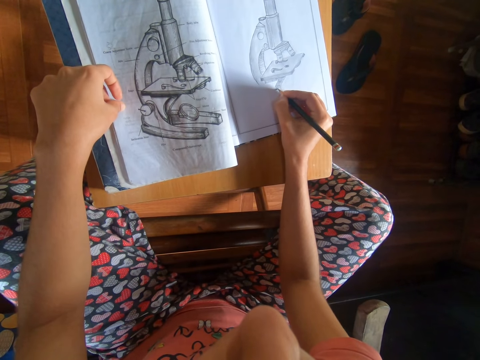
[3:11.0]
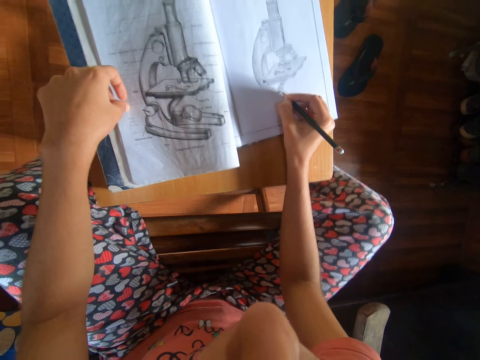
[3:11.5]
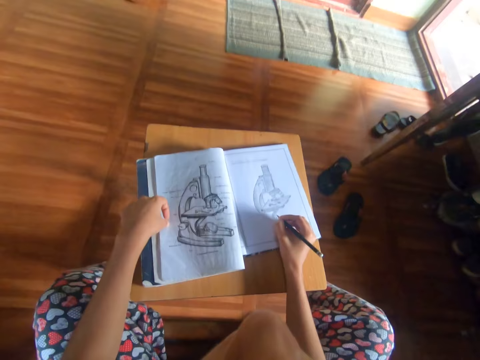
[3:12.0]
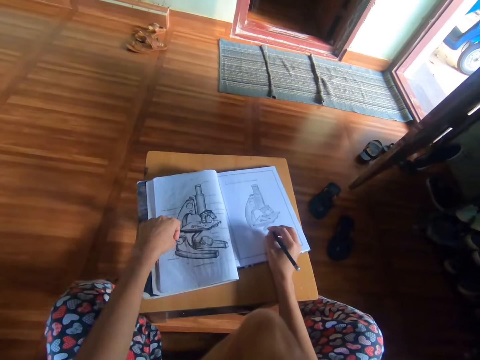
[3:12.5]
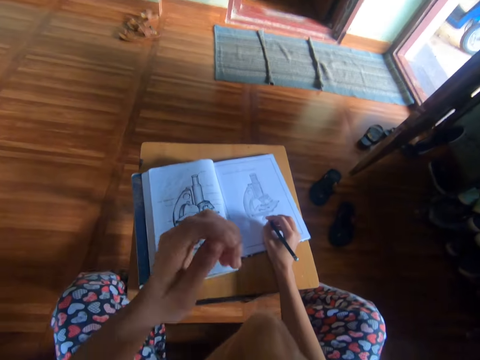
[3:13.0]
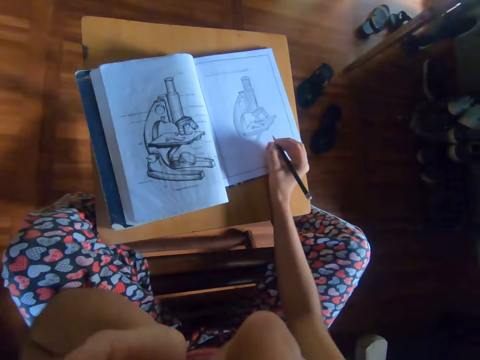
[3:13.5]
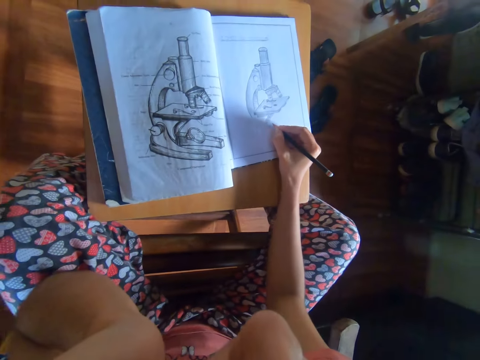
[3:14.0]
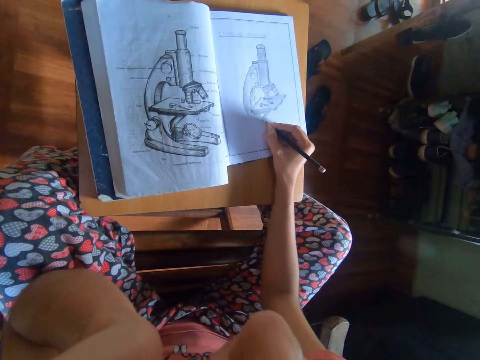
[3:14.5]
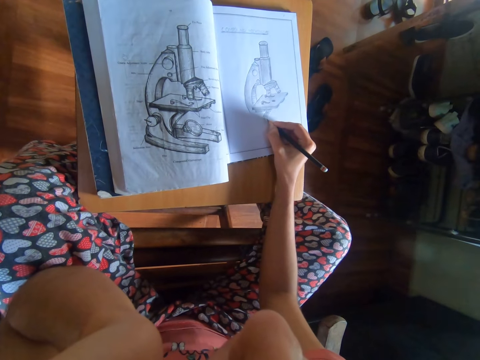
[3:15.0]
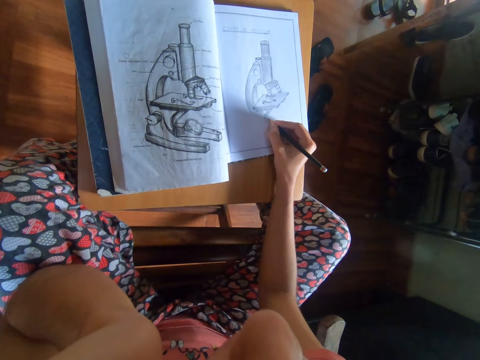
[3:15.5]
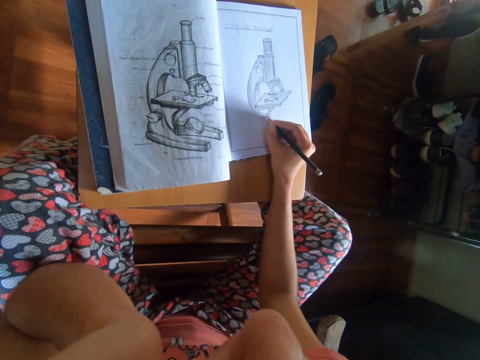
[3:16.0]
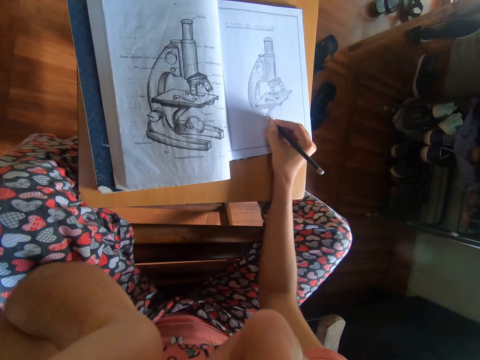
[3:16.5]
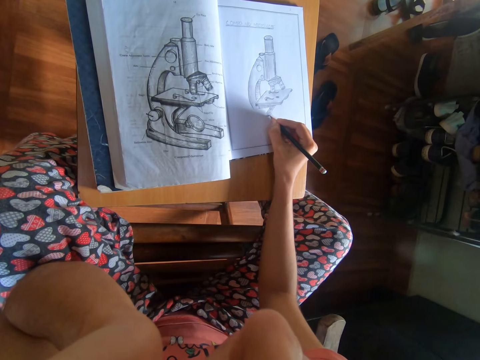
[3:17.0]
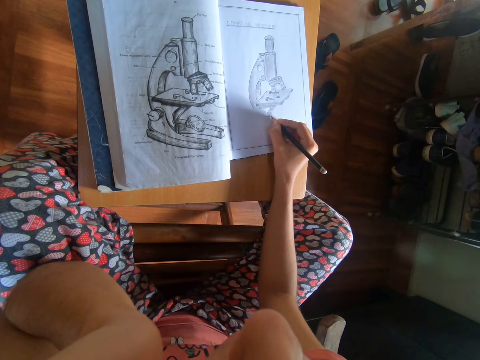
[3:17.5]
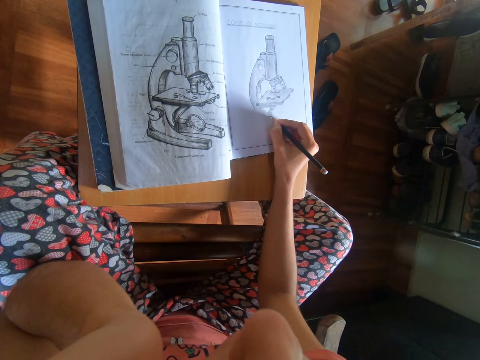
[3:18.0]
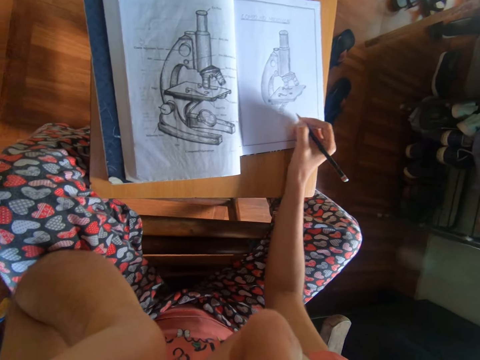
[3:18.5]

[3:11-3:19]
The camera wearer touches her face with her left hand.

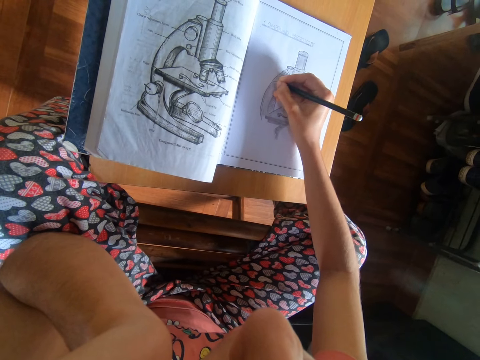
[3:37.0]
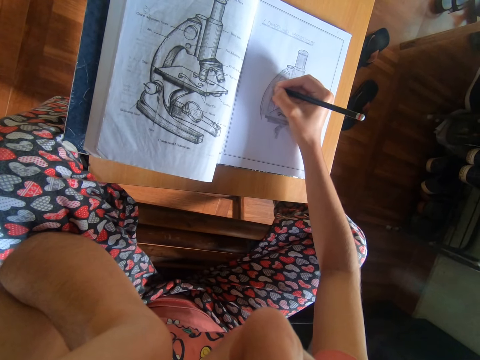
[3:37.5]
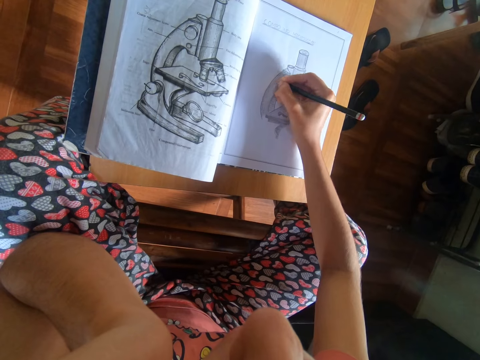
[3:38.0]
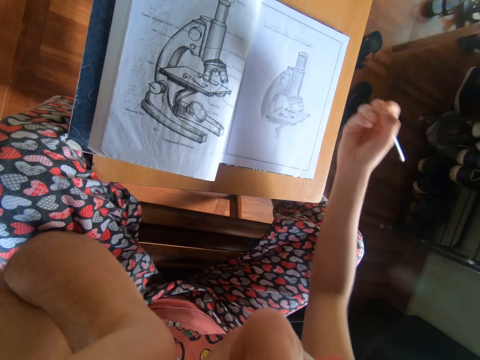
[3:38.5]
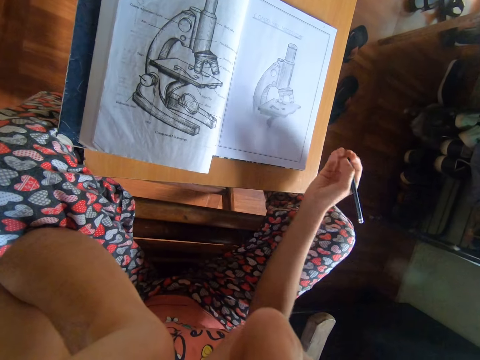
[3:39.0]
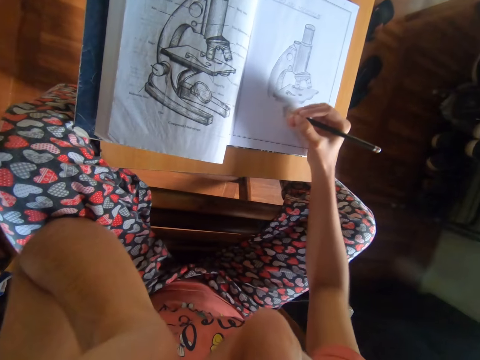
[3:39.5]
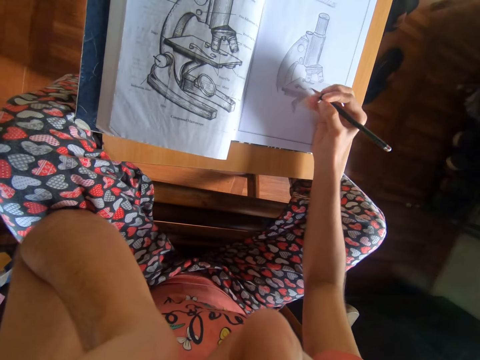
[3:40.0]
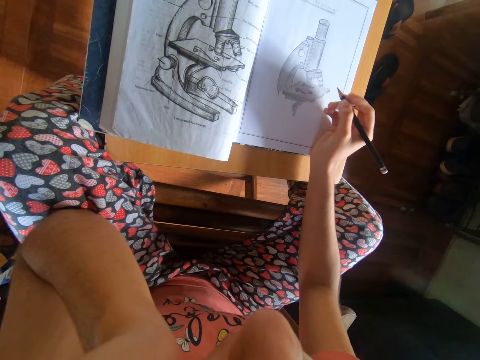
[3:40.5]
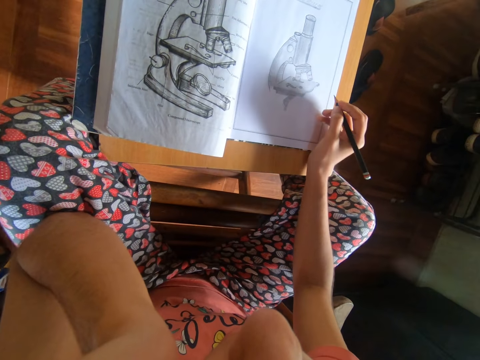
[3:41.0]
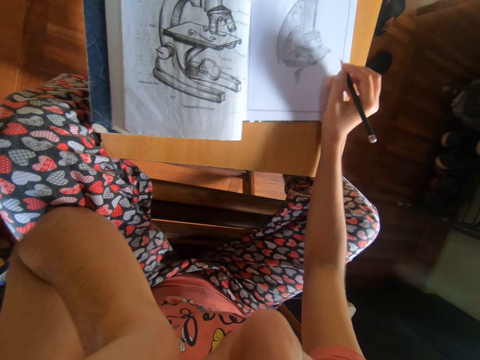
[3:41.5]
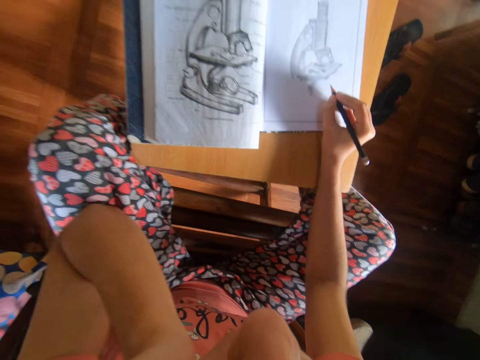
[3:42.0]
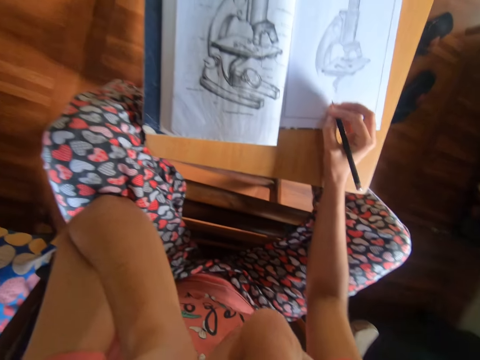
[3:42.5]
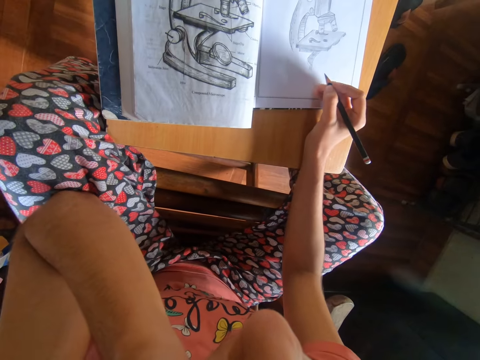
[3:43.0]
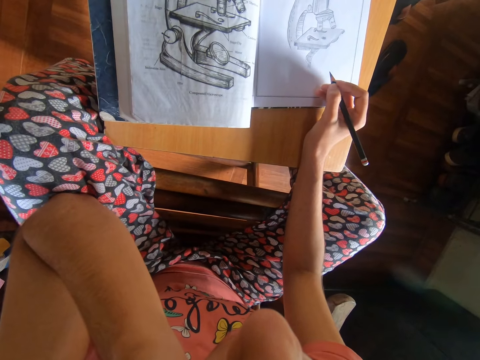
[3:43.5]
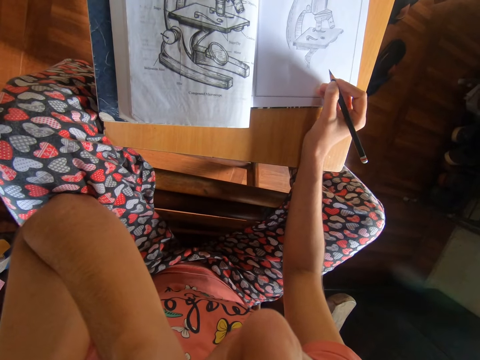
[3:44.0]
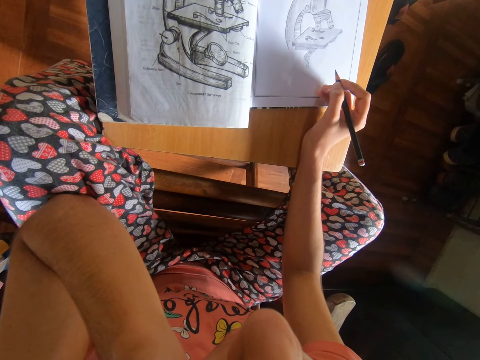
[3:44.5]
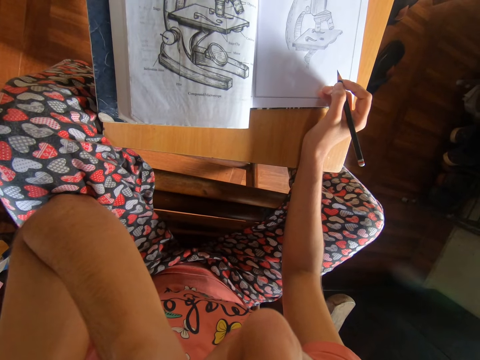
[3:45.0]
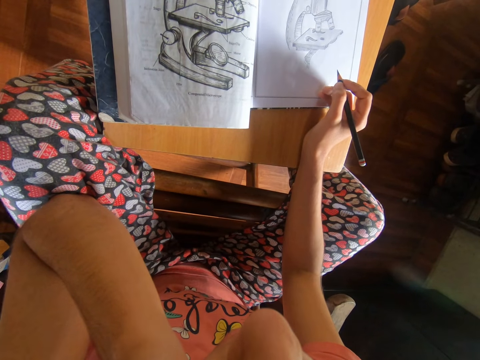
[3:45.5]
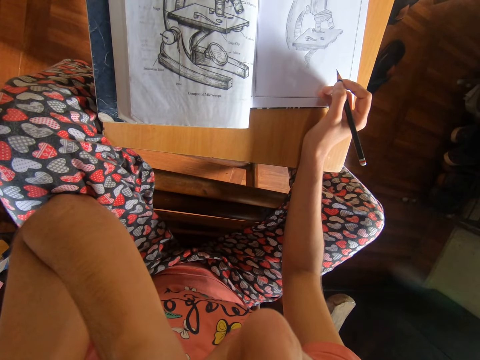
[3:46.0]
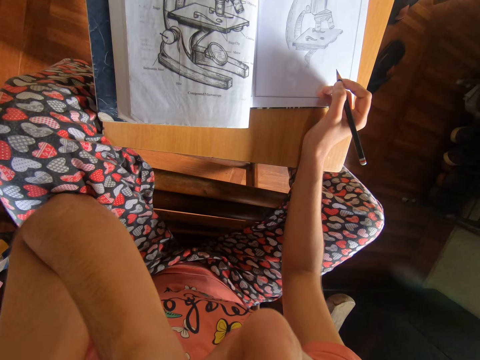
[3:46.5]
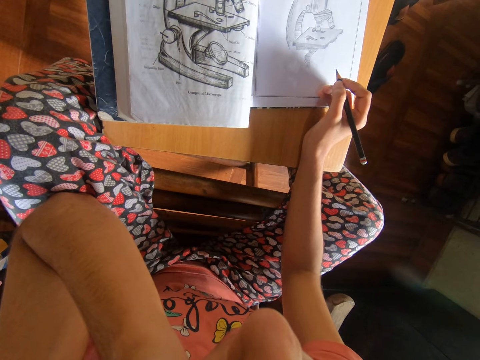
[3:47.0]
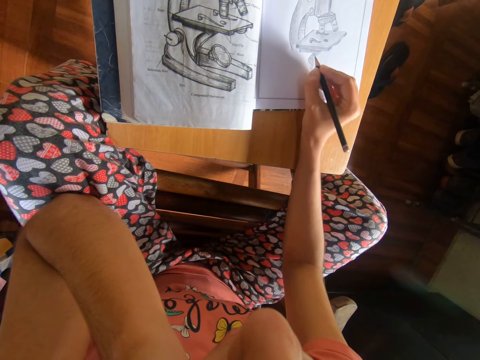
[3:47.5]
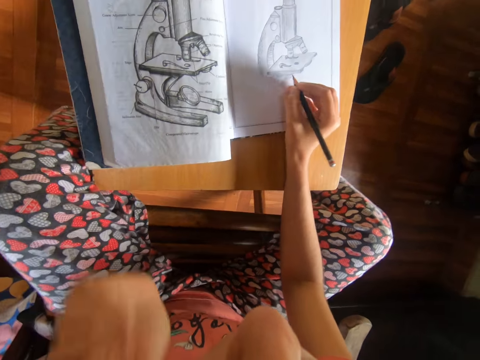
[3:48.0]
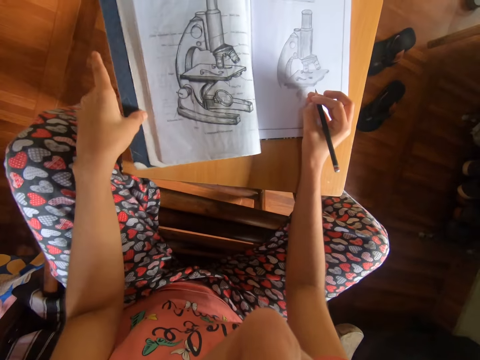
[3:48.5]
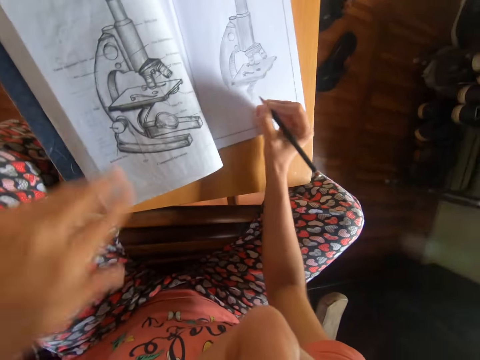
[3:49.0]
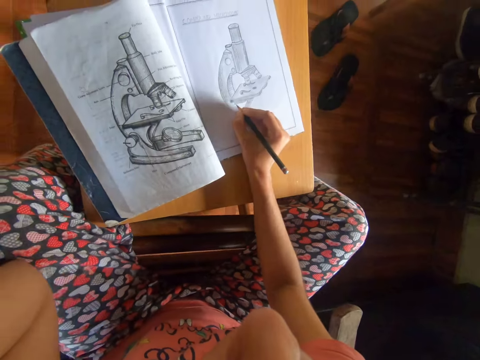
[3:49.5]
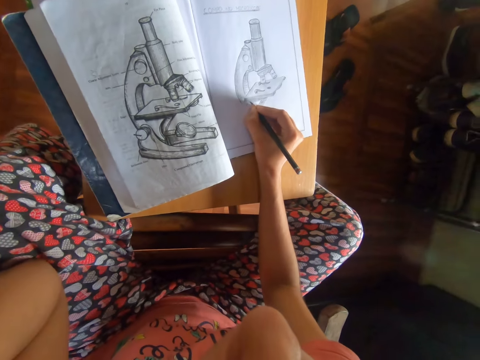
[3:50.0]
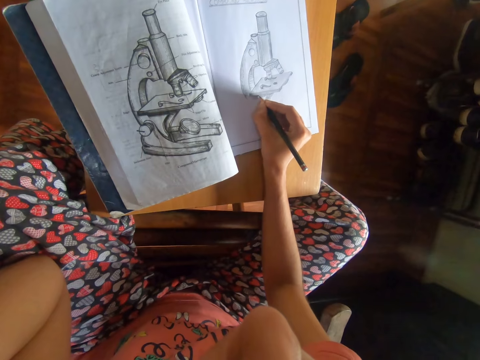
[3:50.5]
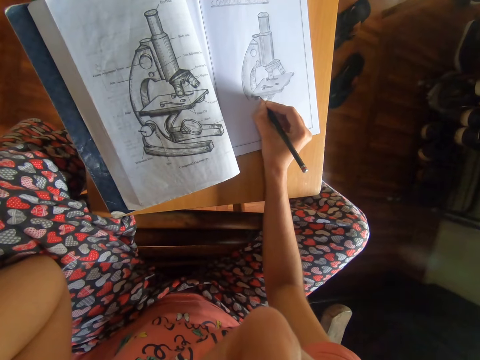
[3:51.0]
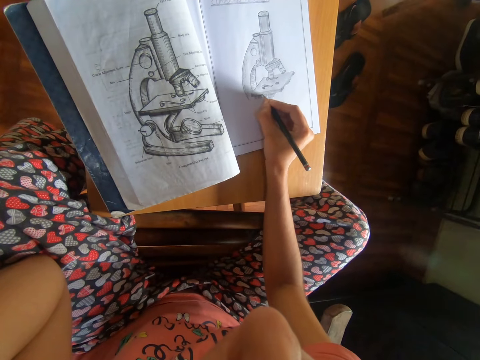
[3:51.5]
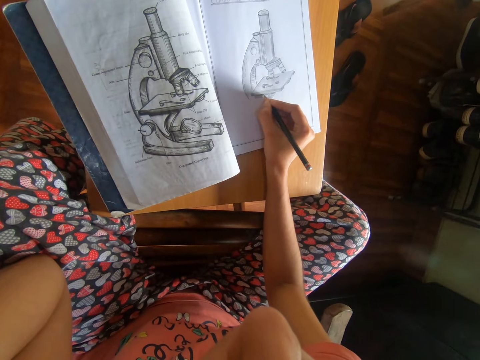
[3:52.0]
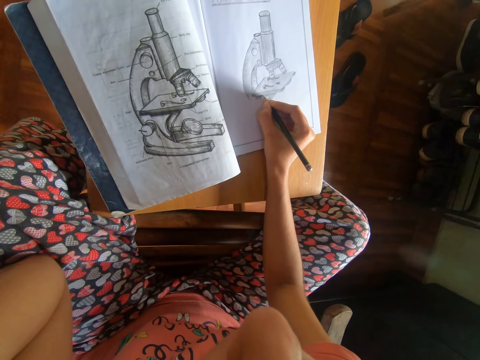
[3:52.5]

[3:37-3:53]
The camera wearer stares at the drawing. They move the book. They stare at the drawing. They shade with a pencil.

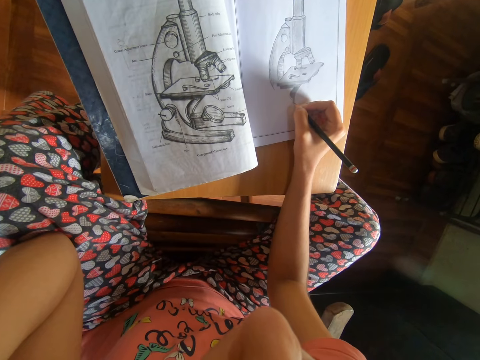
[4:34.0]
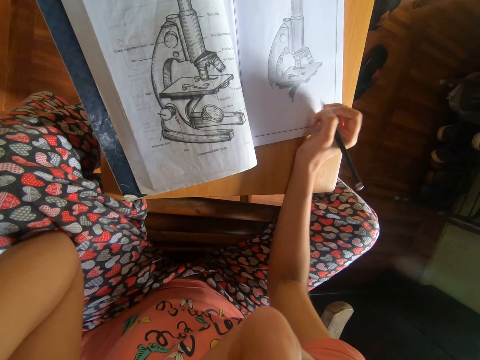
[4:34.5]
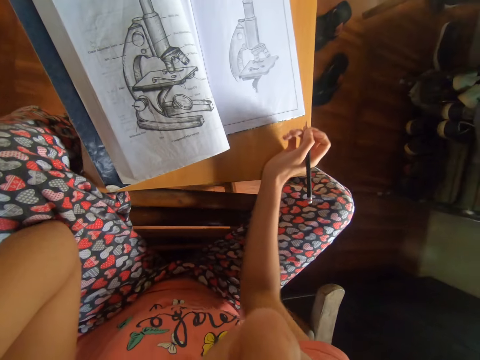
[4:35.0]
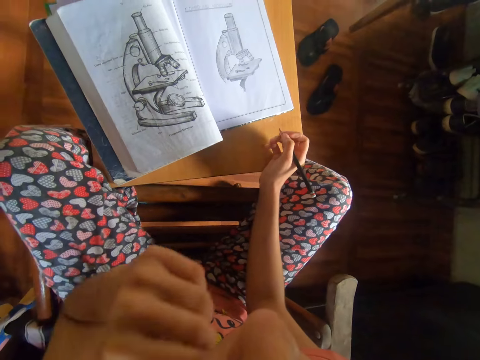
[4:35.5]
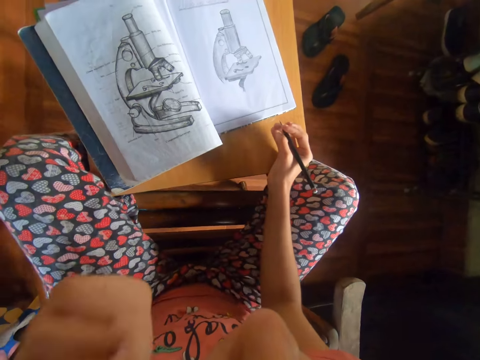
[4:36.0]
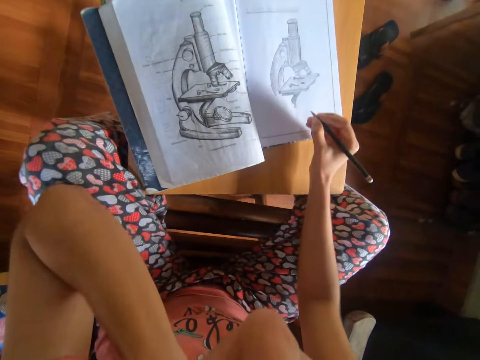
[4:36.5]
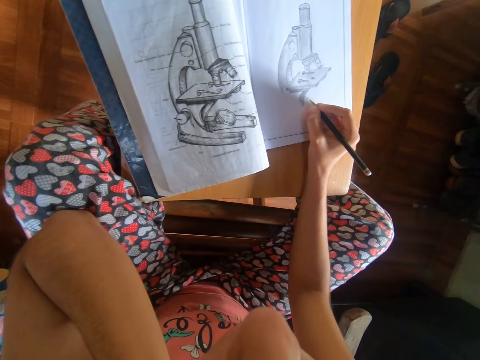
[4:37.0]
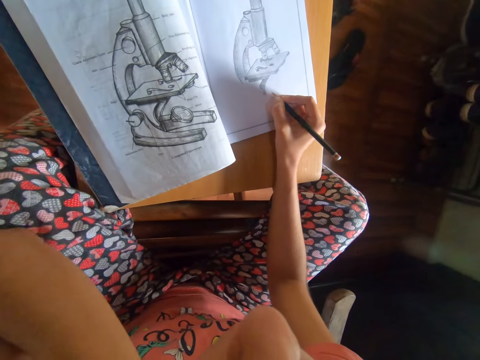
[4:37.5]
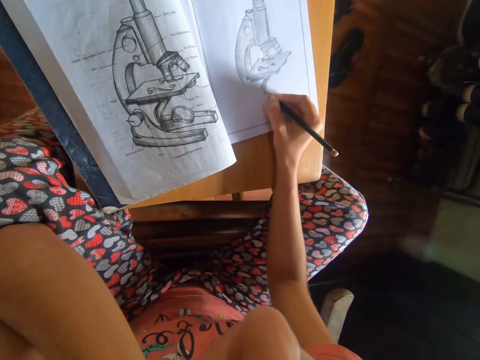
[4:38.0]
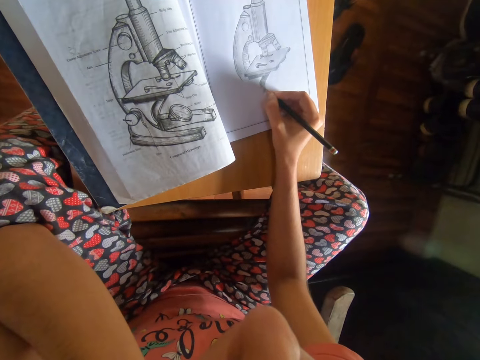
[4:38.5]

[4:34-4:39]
The camera wearer looks around. They draw with a pencil.
